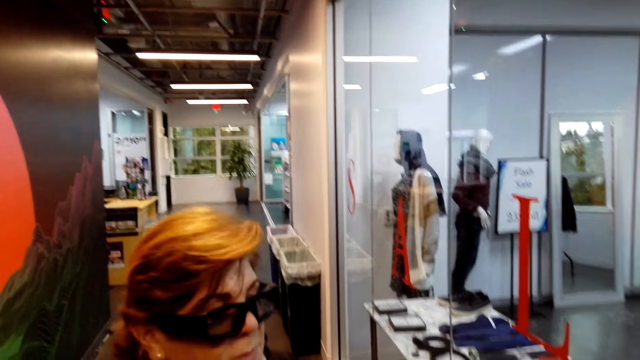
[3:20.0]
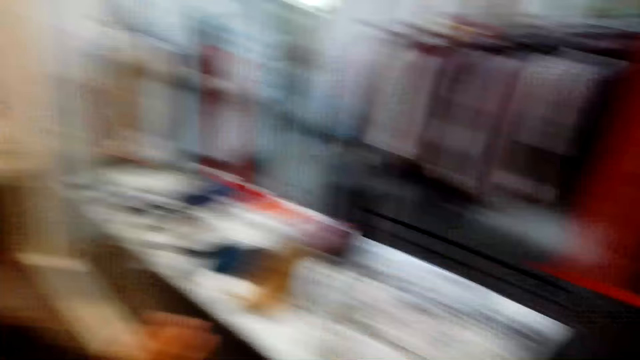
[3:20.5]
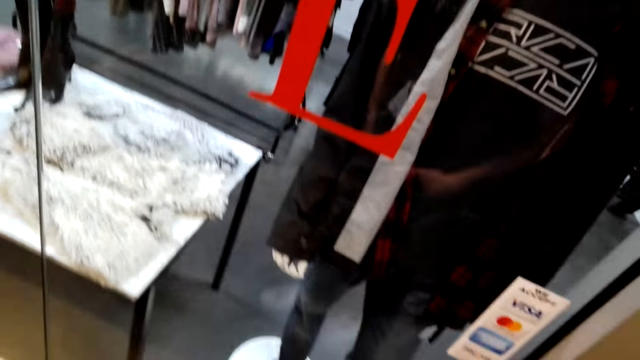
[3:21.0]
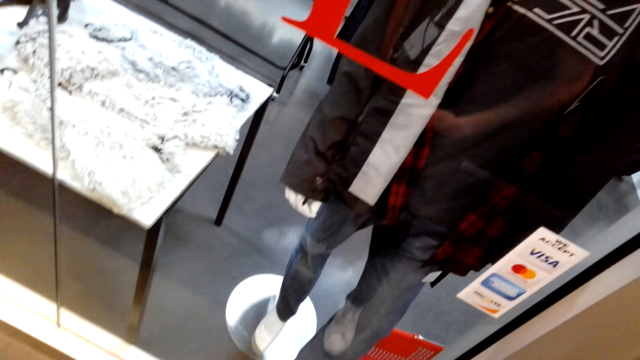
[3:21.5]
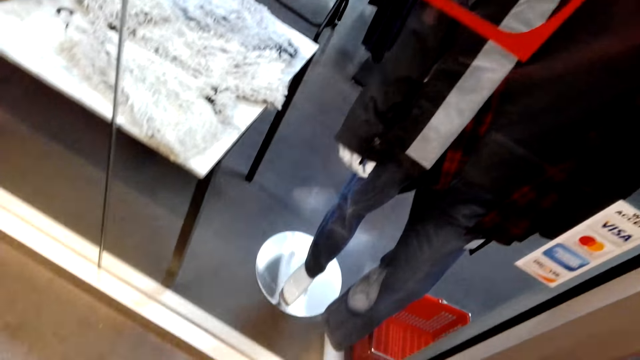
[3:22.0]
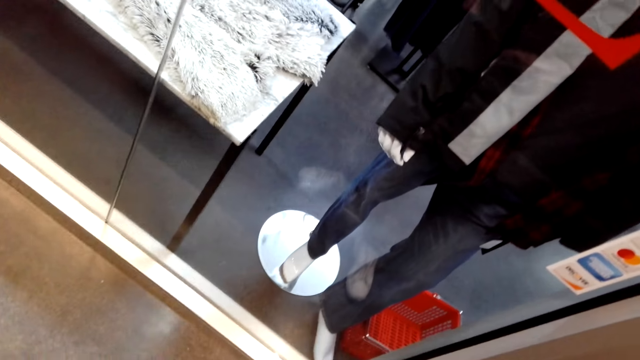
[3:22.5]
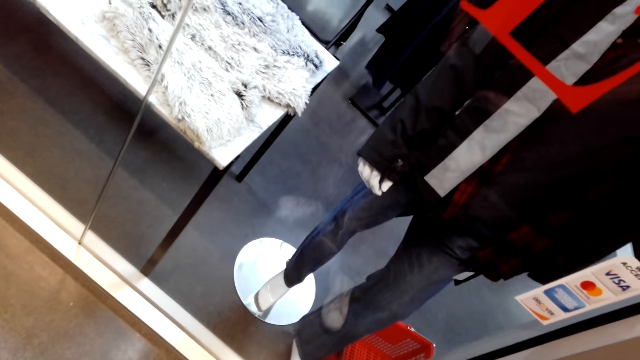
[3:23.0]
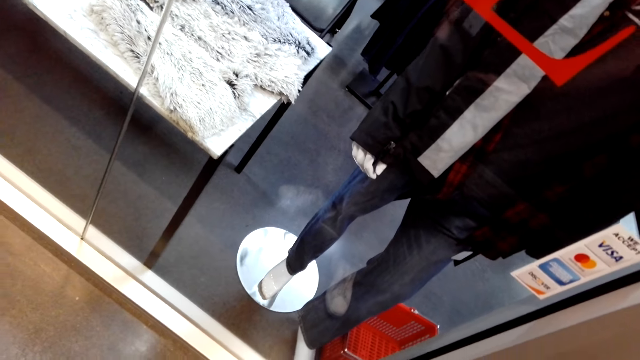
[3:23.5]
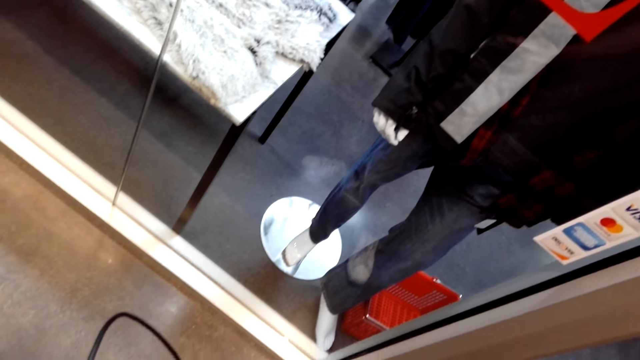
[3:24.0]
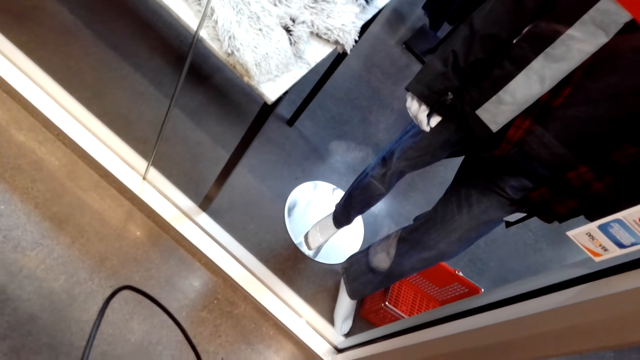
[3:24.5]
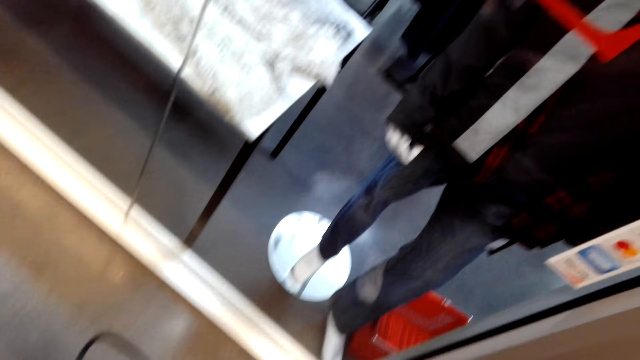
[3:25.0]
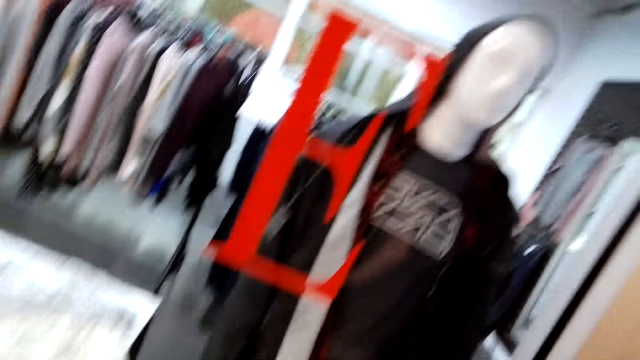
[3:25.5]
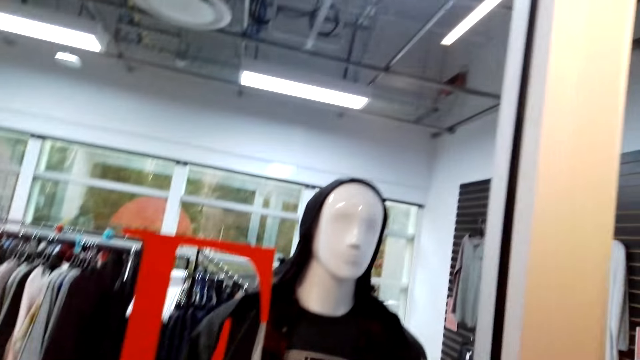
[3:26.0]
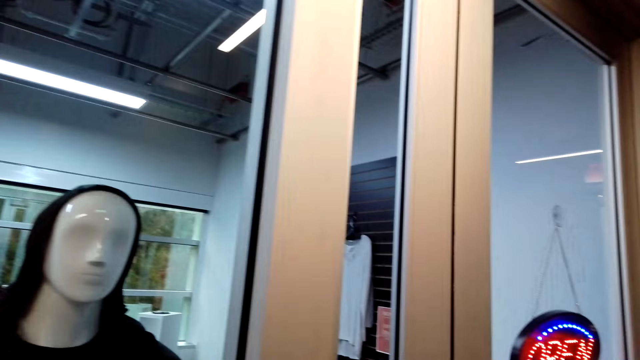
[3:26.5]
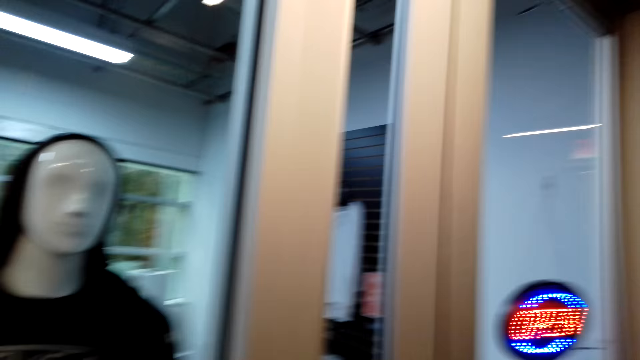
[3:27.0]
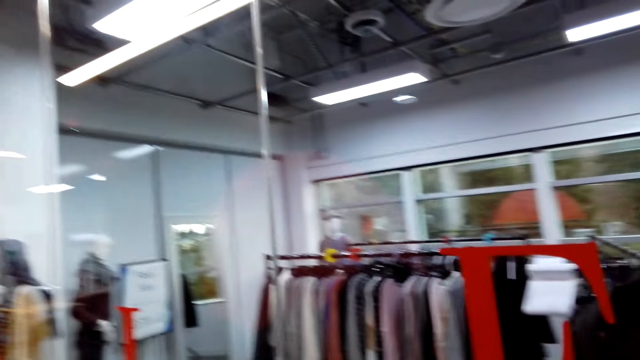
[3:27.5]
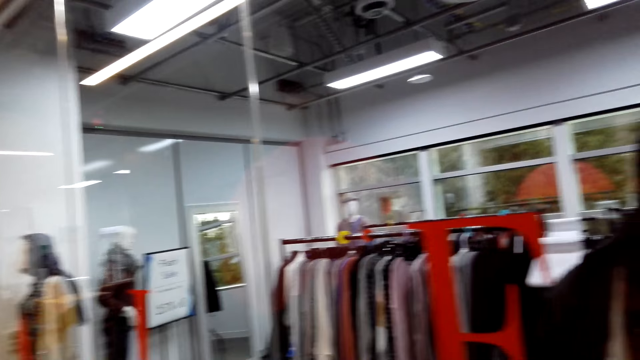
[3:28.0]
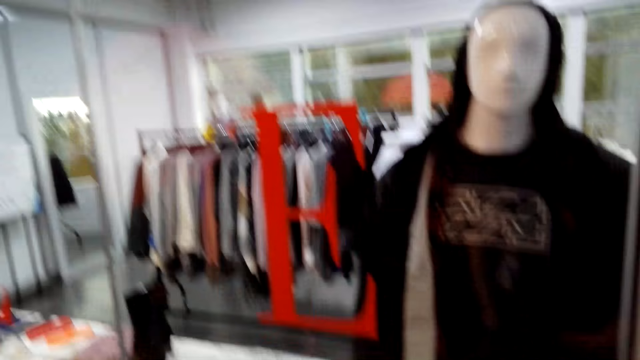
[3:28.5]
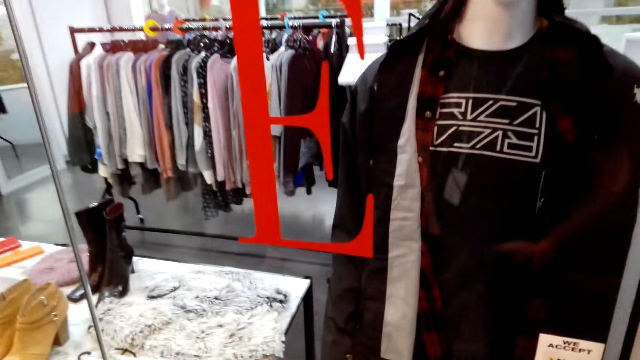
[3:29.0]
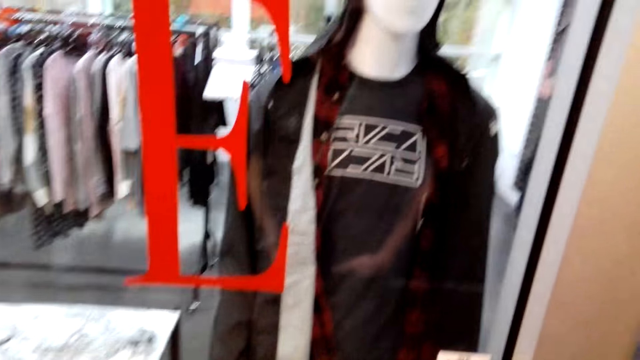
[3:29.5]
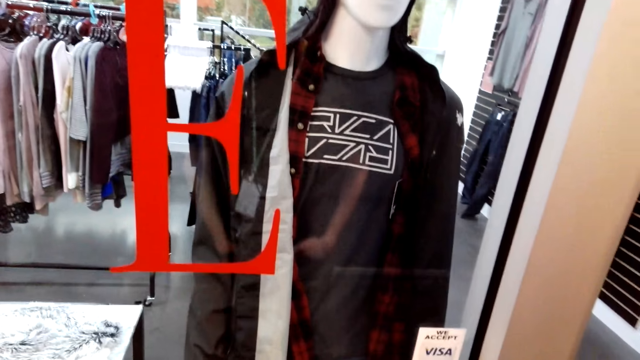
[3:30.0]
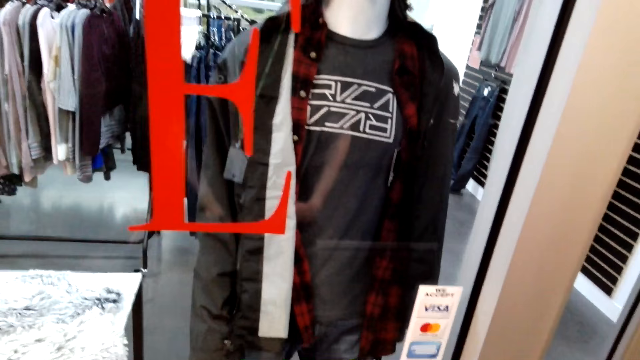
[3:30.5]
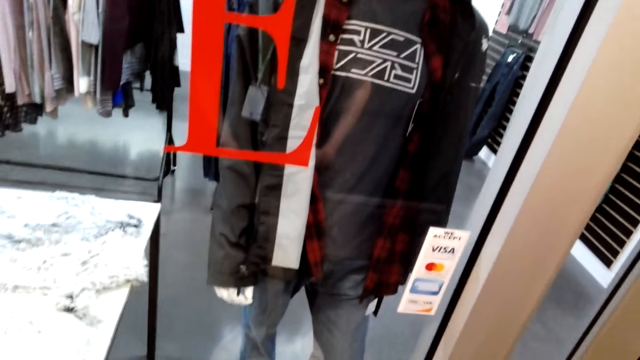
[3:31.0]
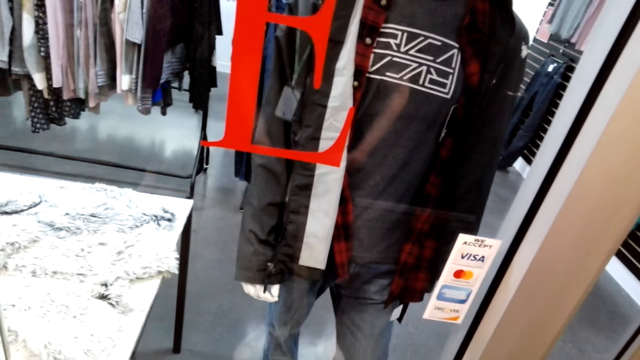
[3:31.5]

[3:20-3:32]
A woman talks to the camera wearer. The camera wearer looks at the display.

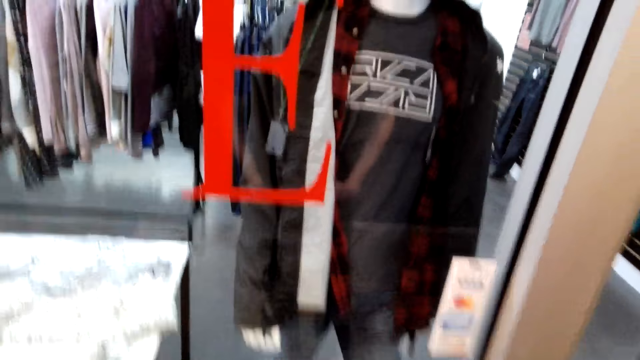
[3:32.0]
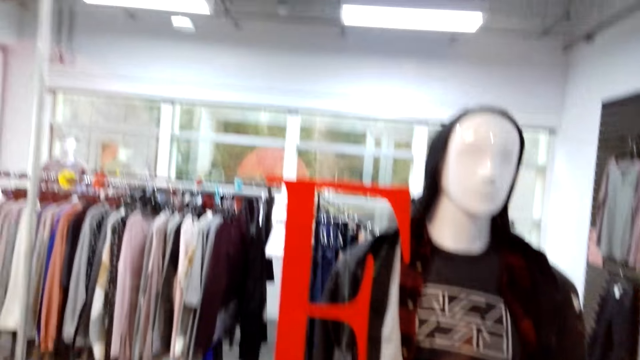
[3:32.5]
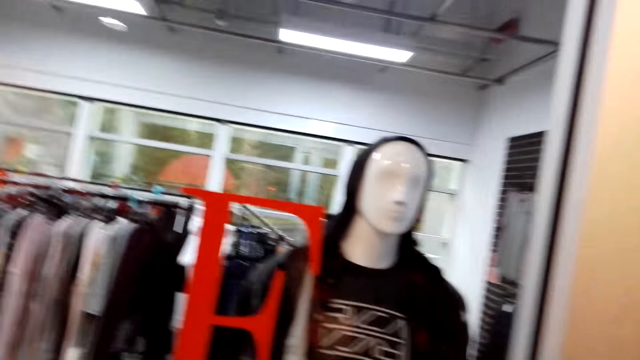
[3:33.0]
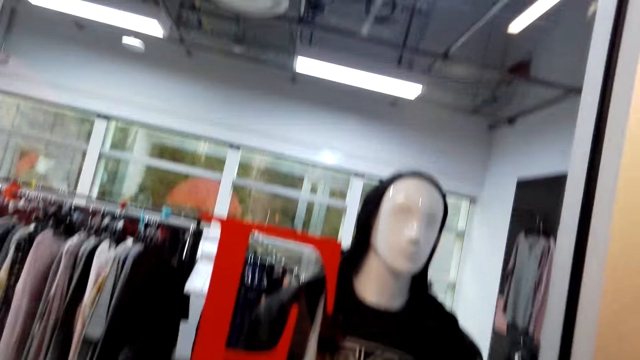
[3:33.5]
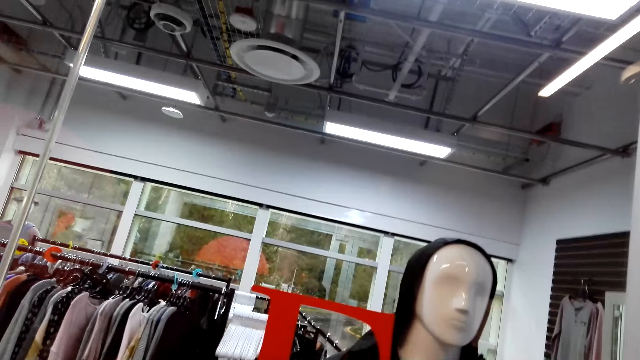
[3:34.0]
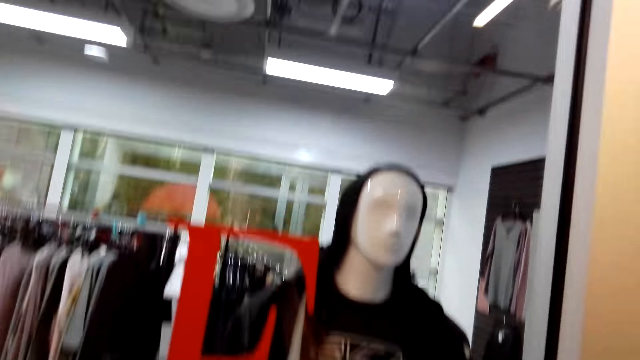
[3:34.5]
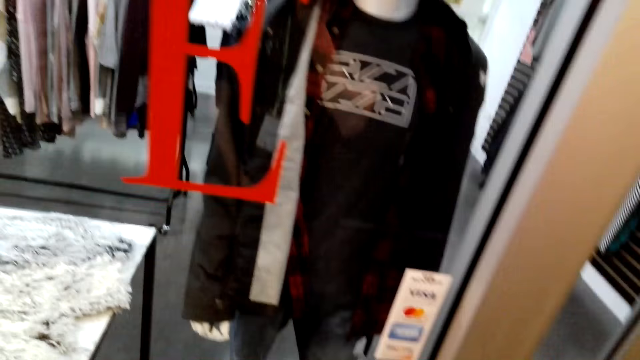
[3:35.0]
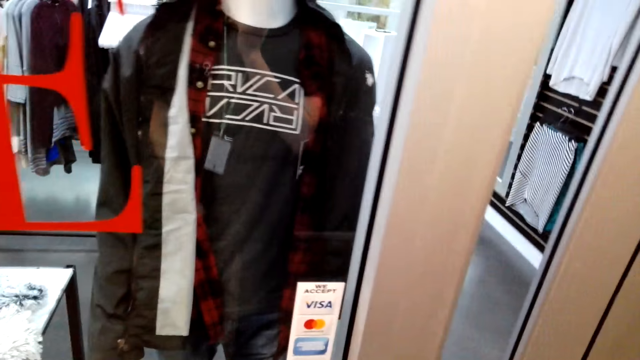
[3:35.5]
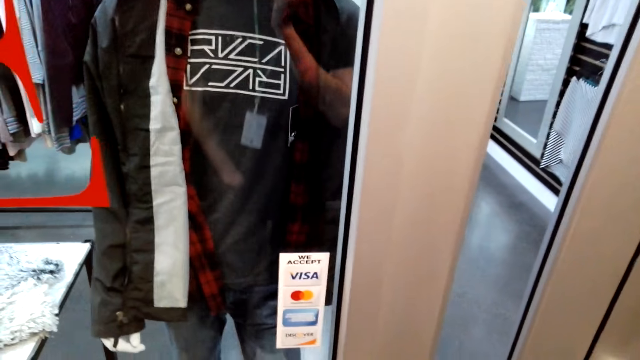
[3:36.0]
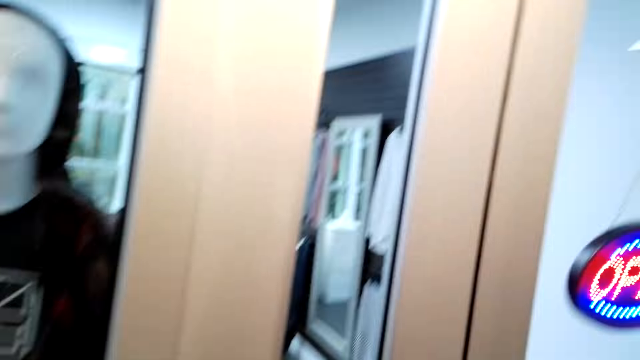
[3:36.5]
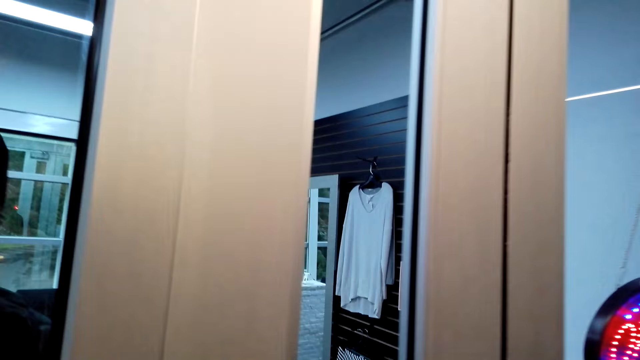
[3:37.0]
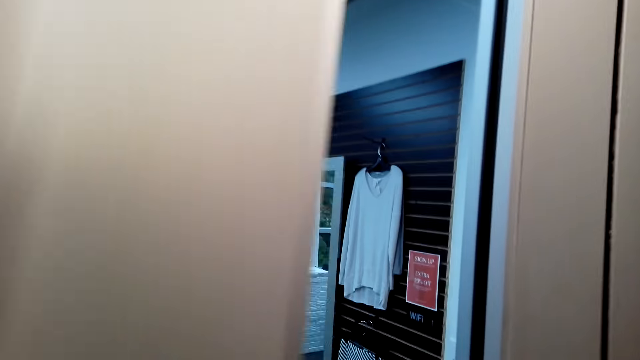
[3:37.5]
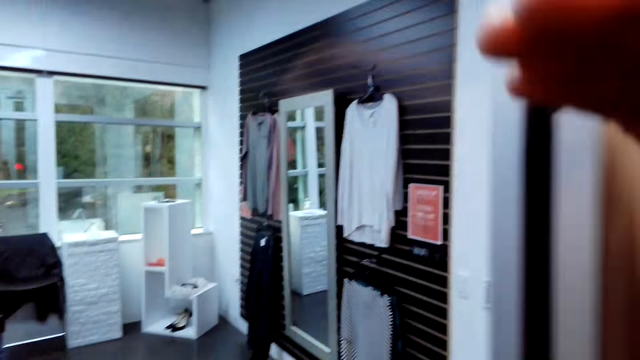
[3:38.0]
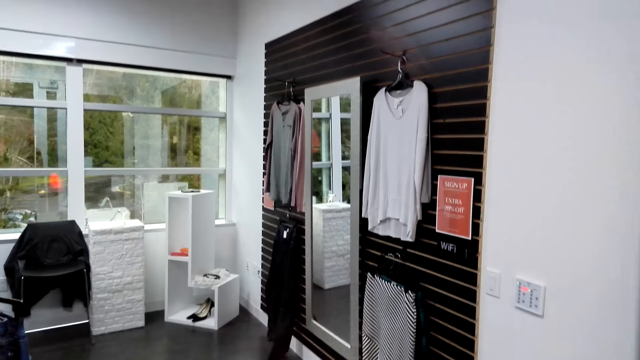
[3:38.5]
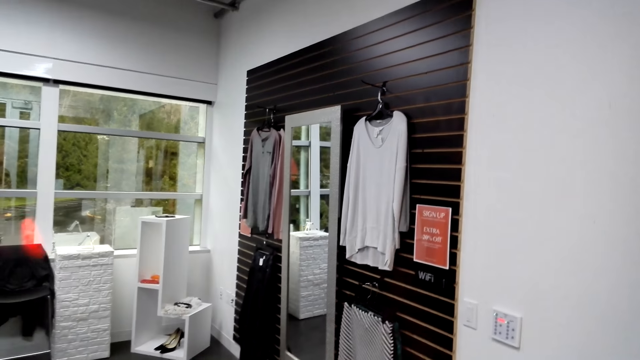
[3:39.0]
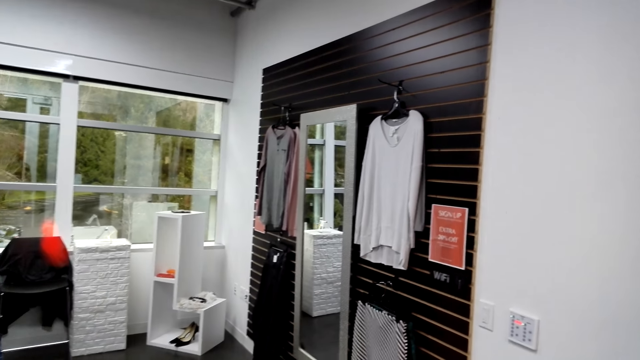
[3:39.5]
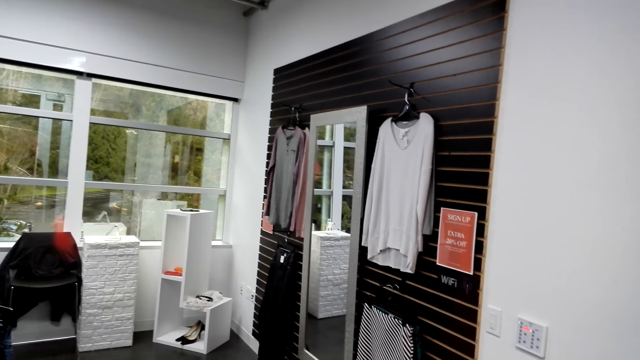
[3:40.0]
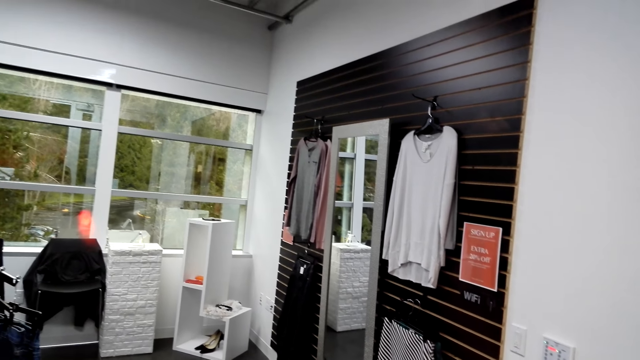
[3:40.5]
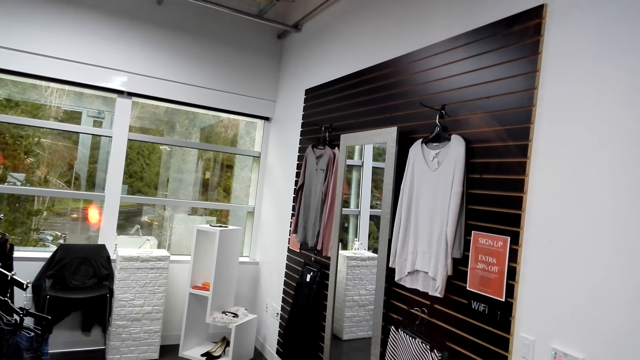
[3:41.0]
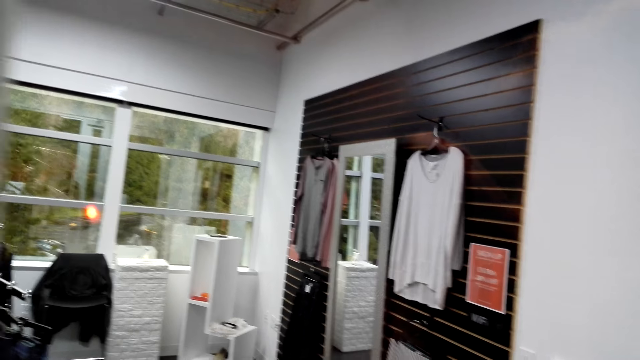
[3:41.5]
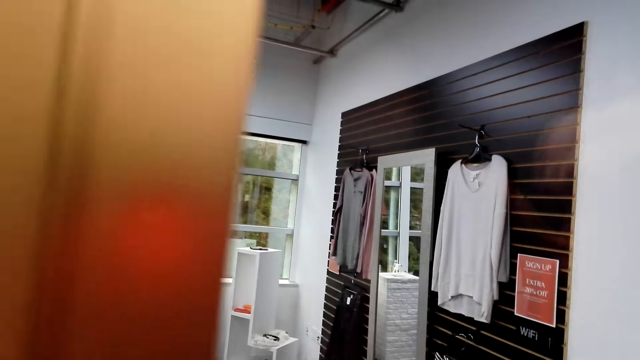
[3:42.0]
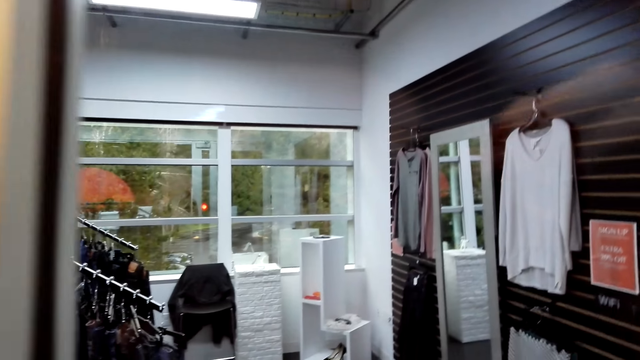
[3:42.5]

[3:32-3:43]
The camera wearer lifts a hand. They look at the display.
